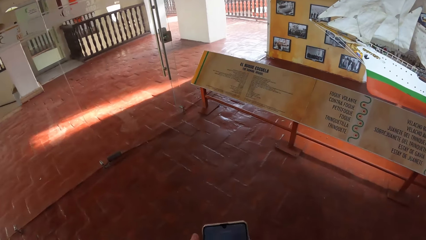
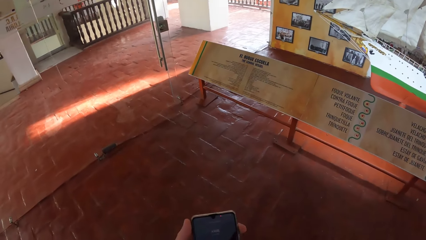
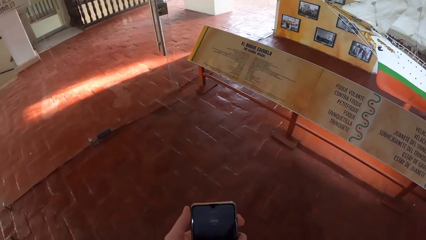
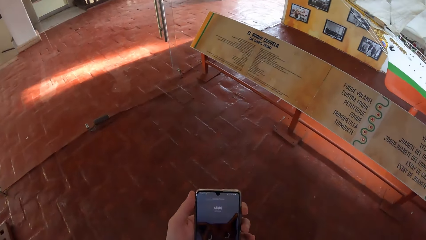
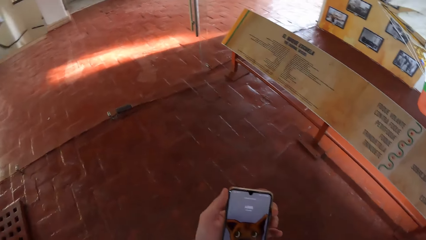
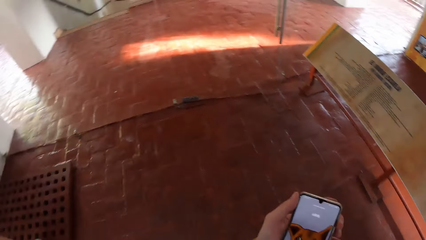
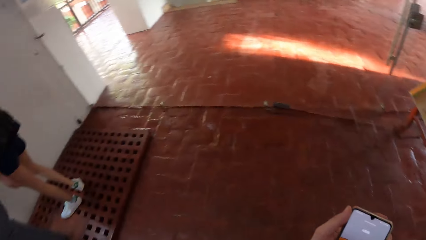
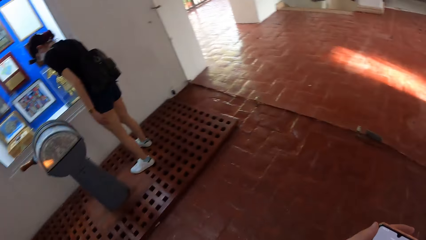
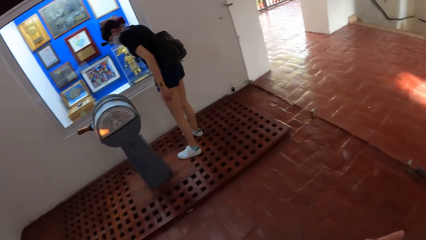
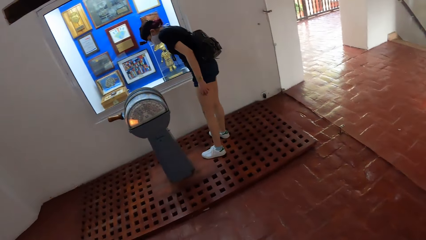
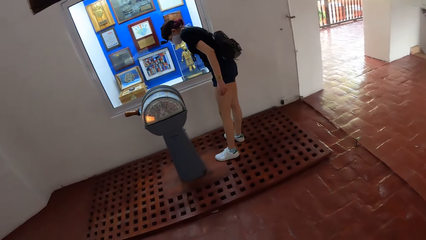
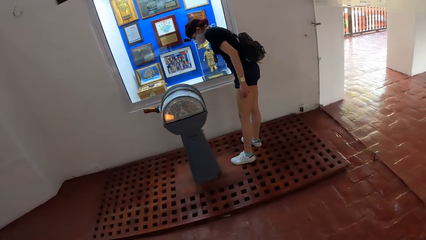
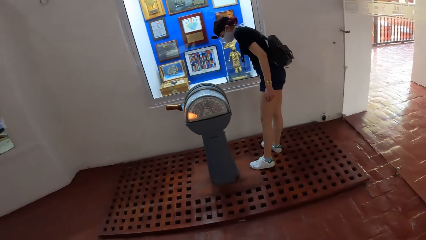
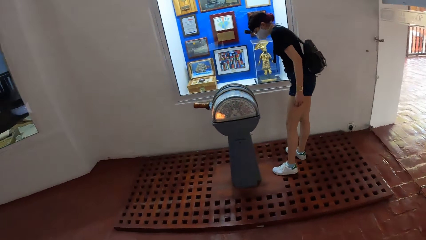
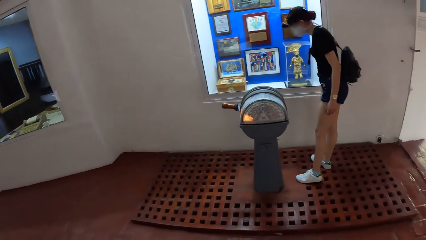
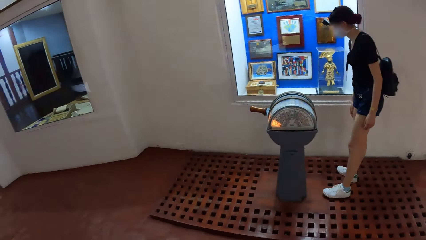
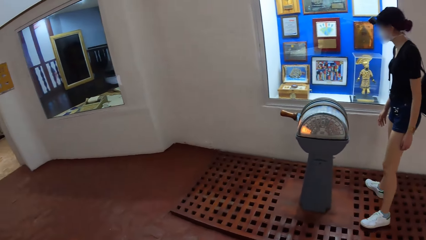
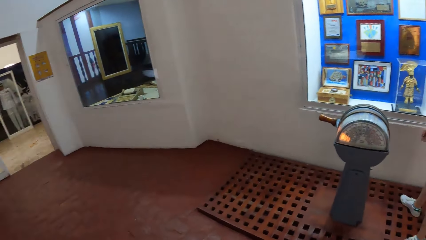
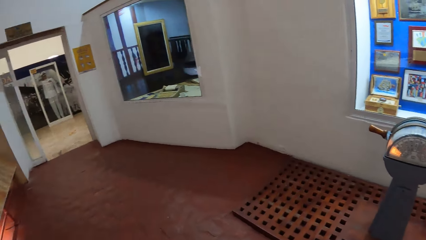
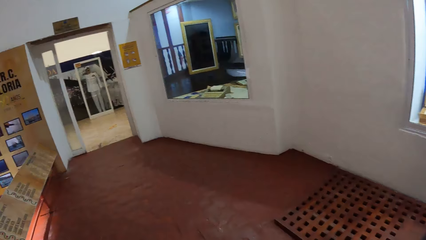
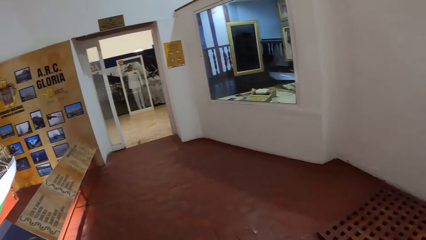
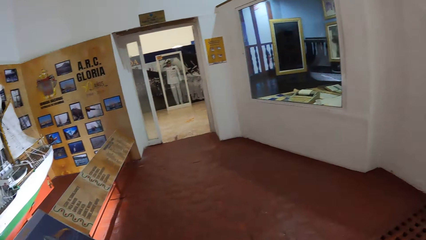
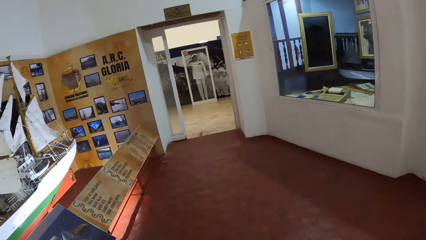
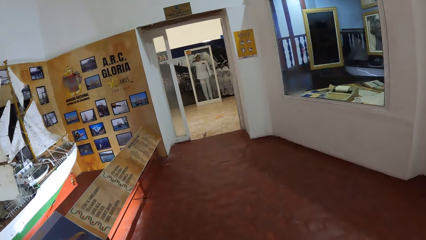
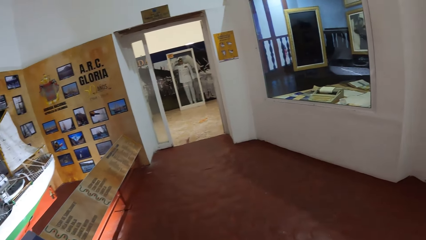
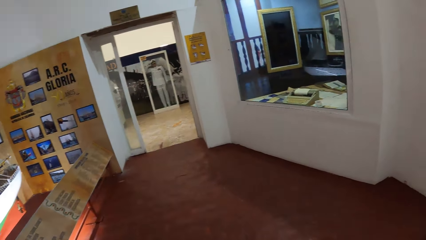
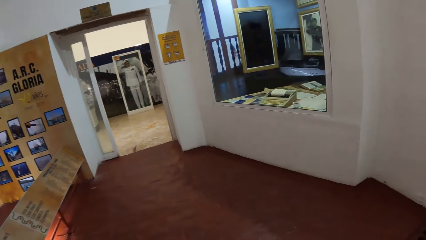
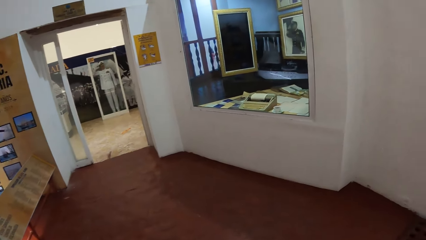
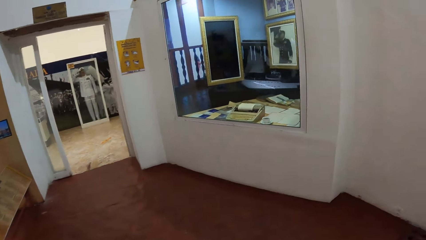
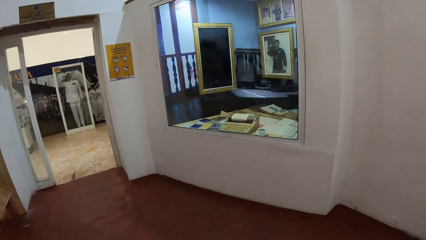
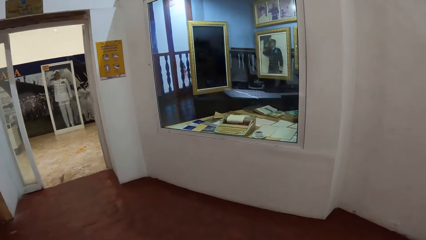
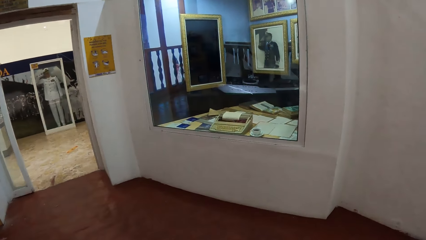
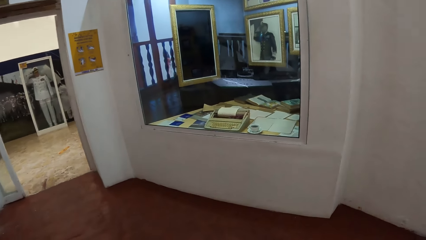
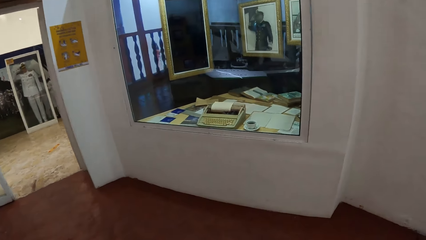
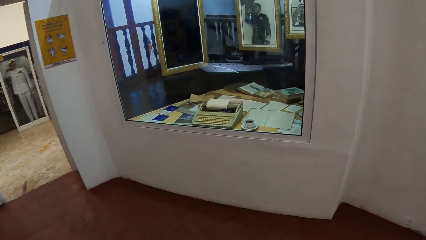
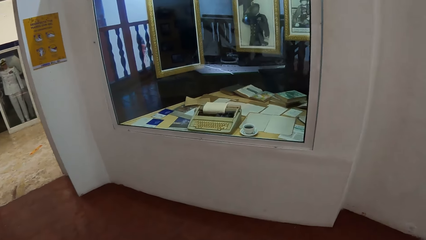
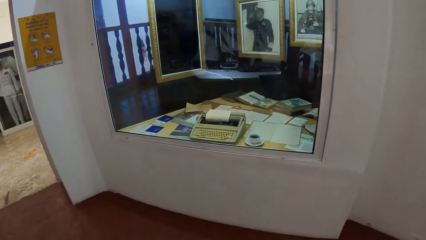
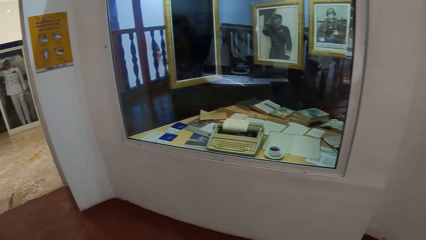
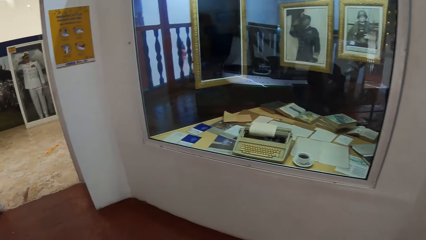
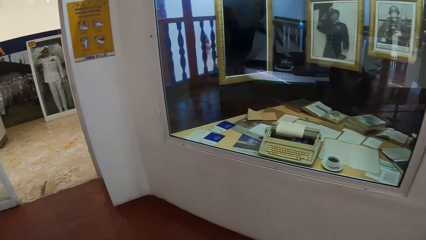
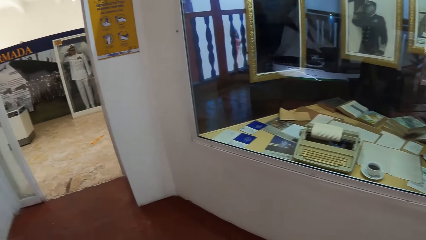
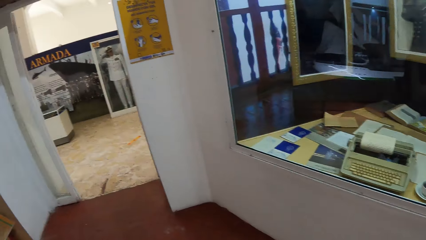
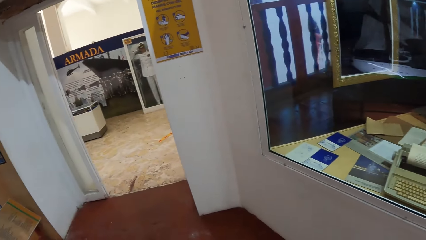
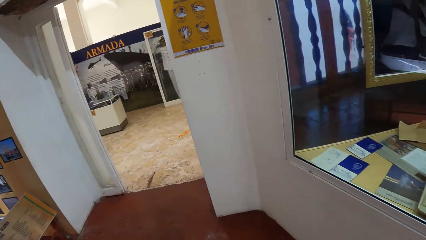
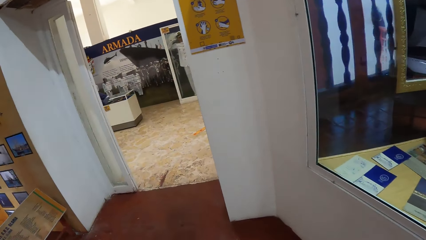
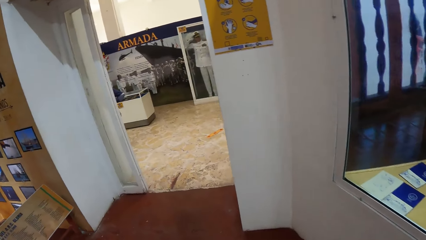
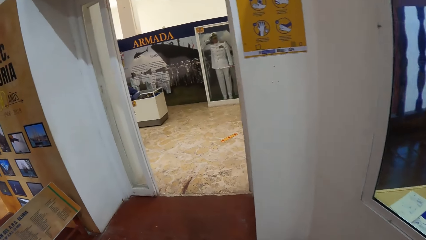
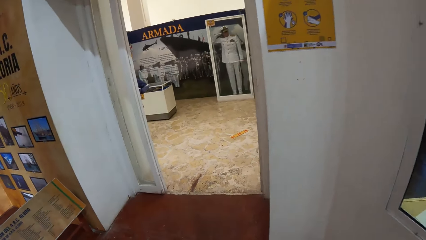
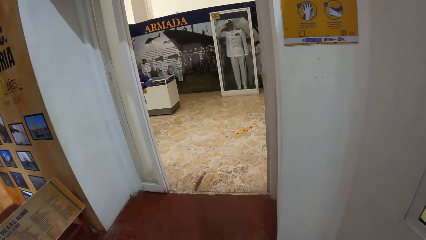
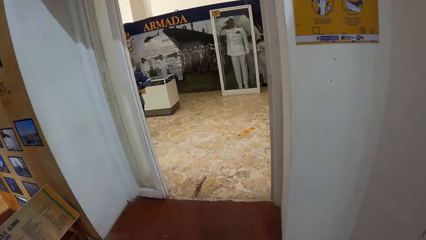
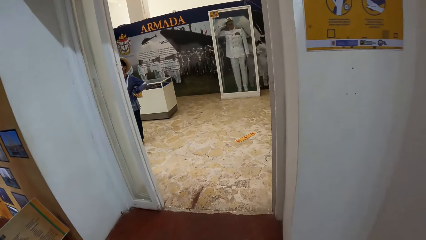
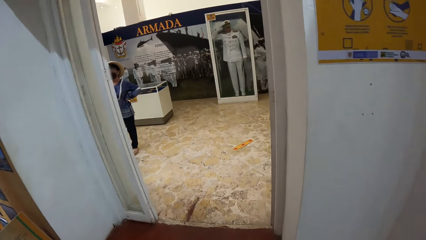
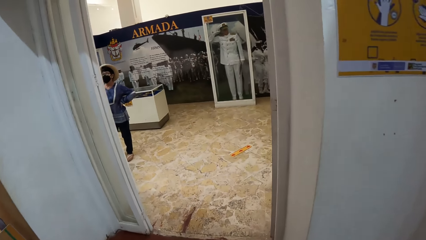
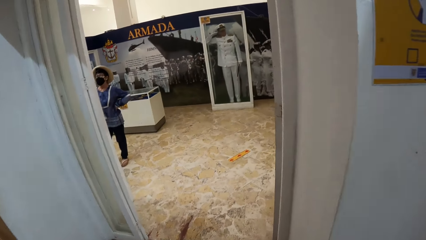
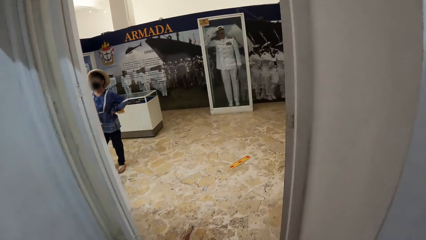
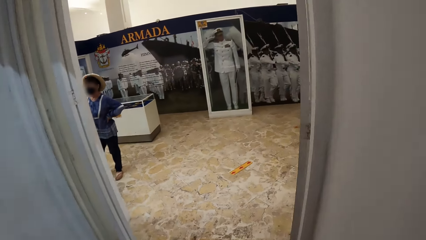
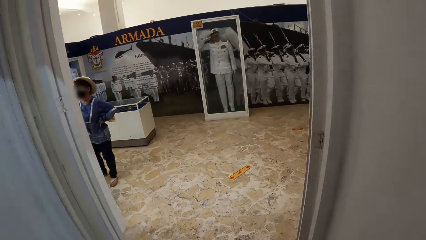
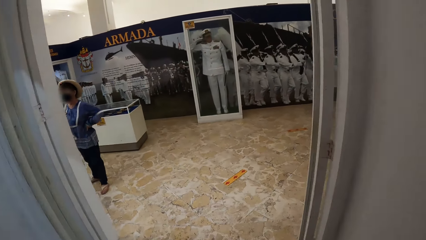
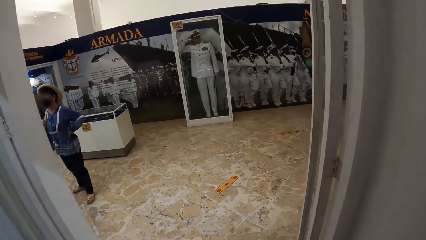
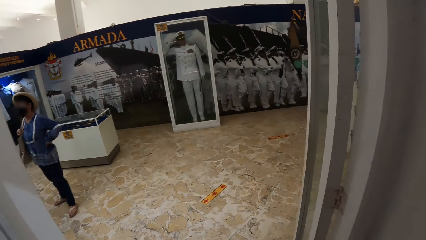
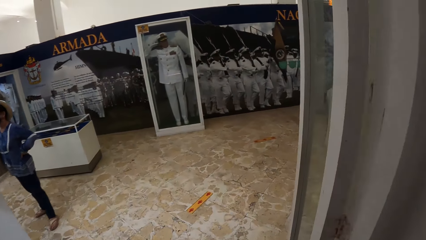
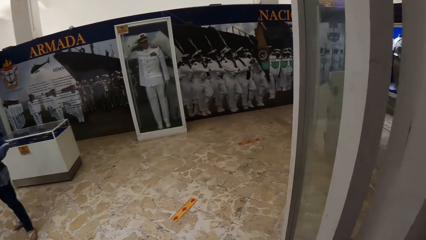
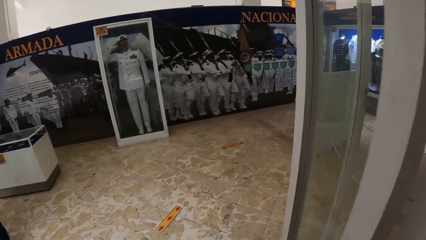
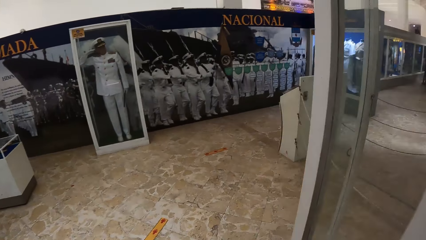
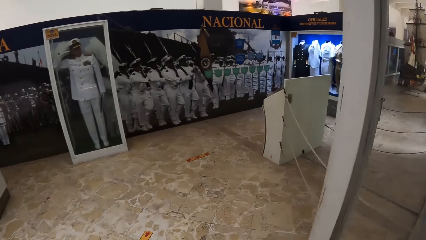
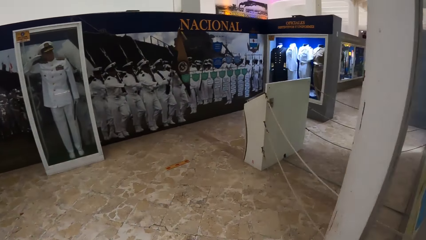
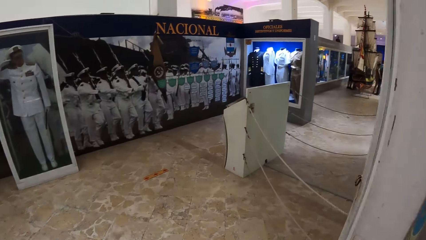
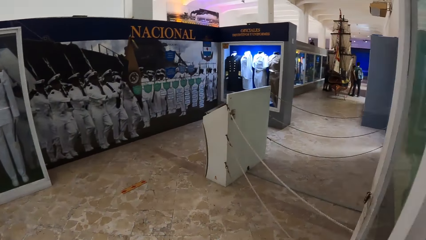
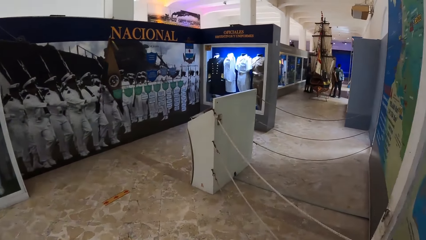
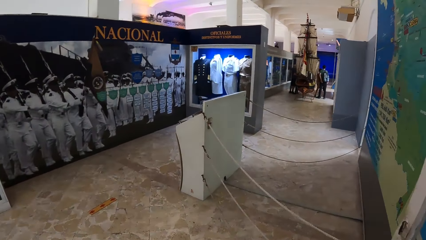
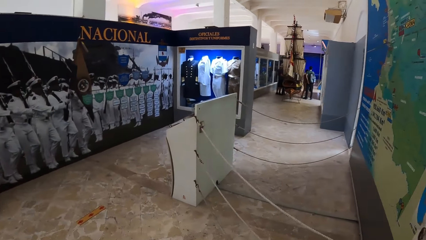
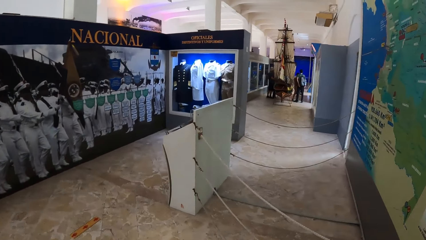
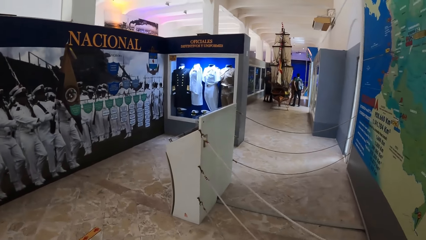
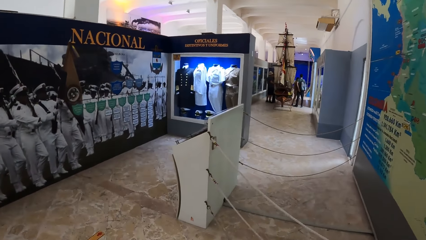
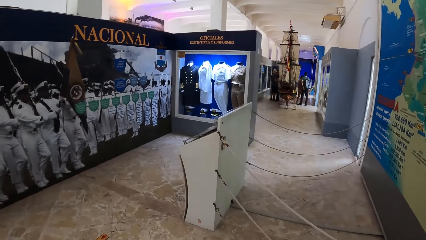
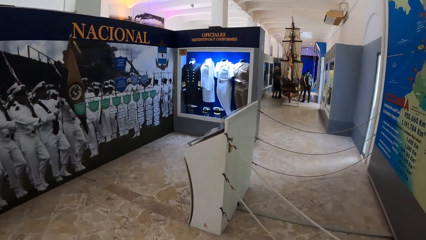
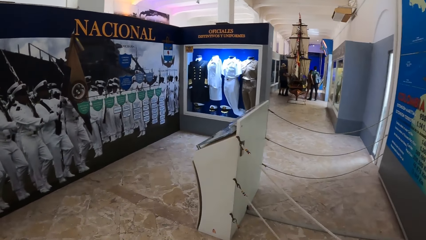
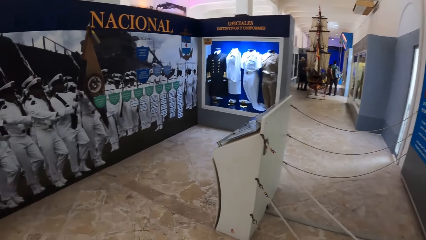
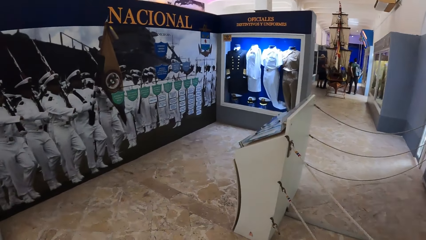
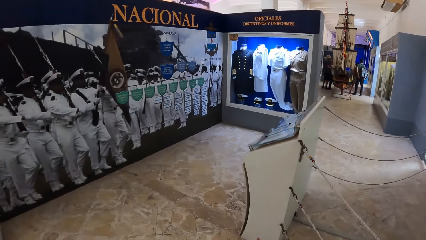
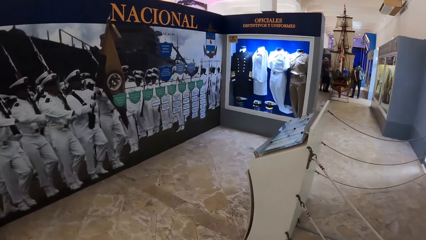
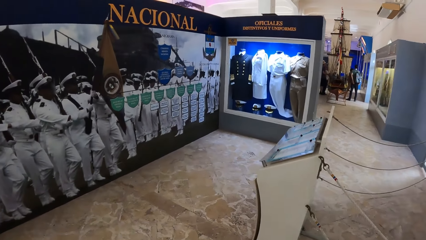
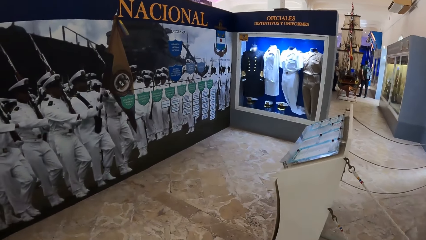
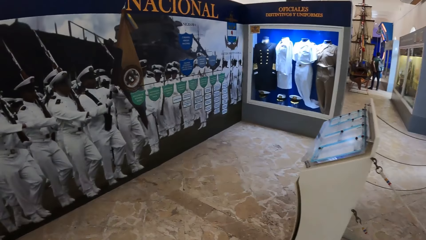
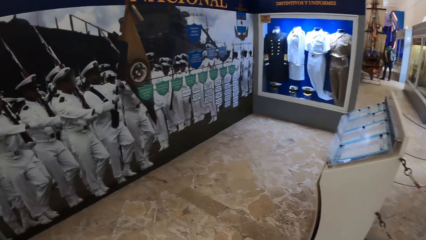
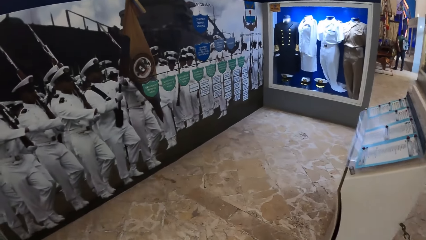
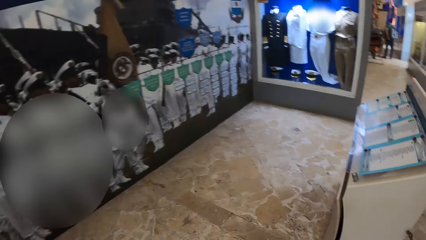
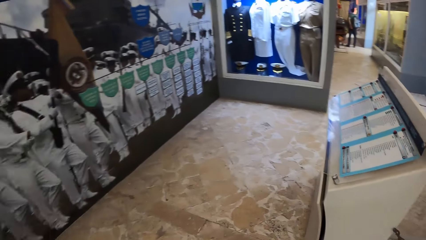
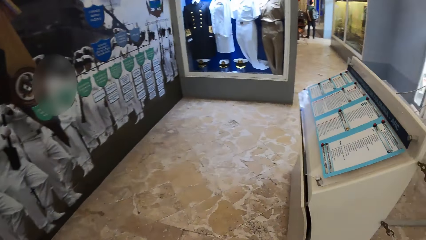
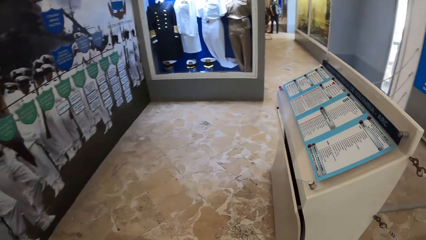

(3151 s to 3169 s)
The camera wearer holds a mobile phone with both hands. They stare at the phone. A lady looks around. The camera wearer walks around.
